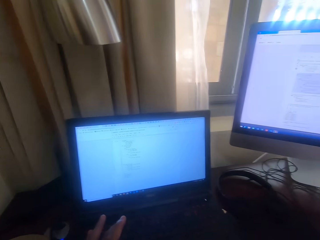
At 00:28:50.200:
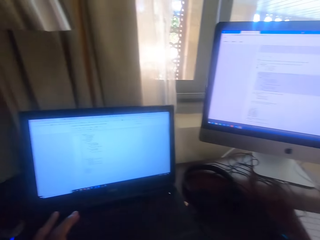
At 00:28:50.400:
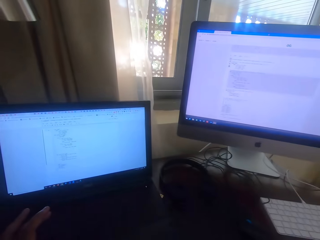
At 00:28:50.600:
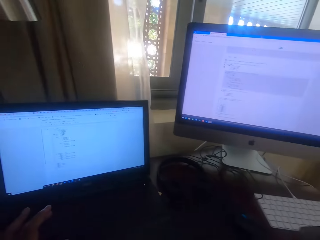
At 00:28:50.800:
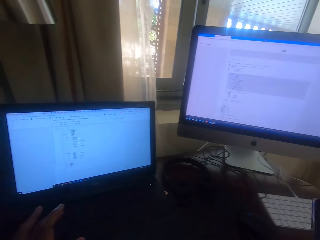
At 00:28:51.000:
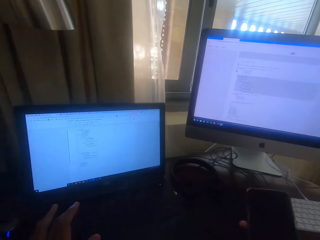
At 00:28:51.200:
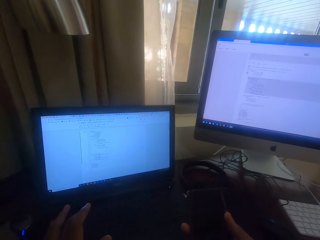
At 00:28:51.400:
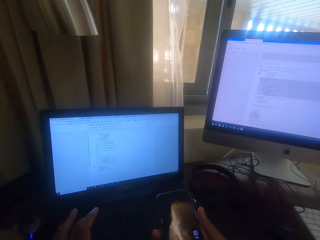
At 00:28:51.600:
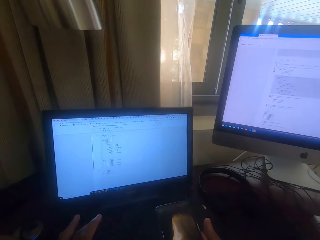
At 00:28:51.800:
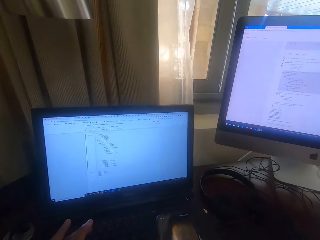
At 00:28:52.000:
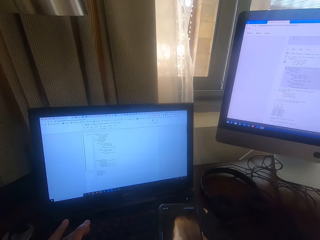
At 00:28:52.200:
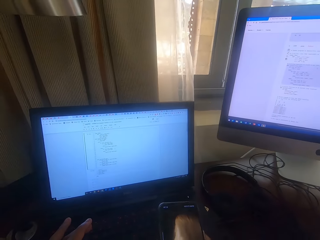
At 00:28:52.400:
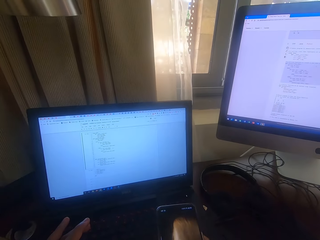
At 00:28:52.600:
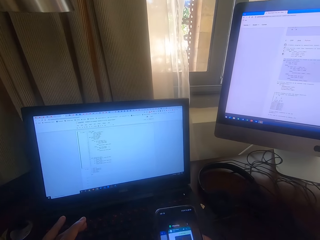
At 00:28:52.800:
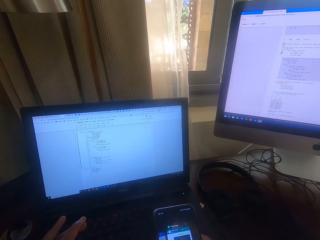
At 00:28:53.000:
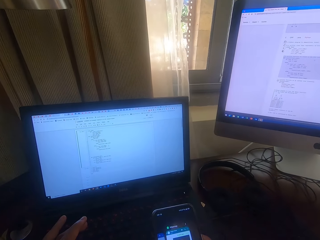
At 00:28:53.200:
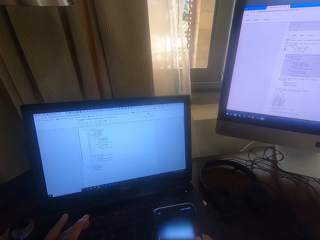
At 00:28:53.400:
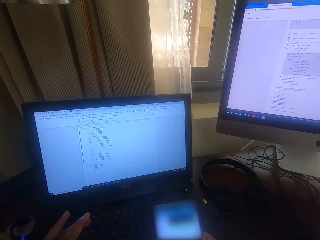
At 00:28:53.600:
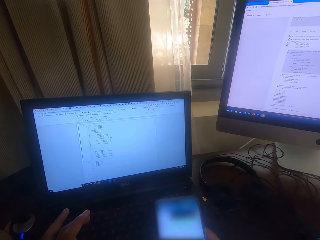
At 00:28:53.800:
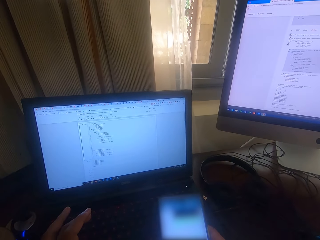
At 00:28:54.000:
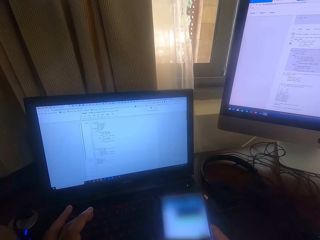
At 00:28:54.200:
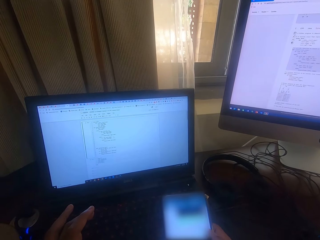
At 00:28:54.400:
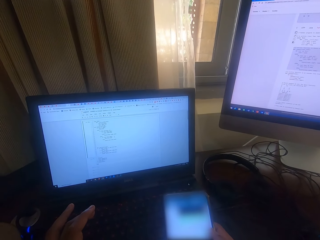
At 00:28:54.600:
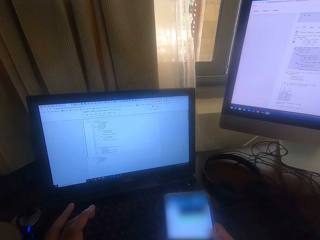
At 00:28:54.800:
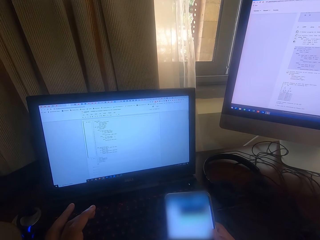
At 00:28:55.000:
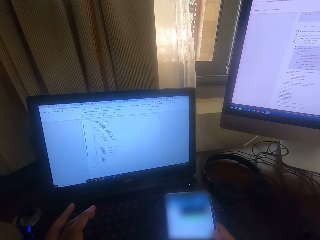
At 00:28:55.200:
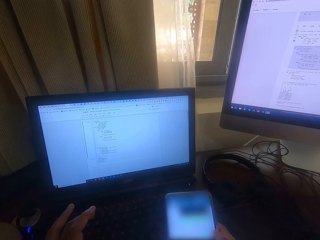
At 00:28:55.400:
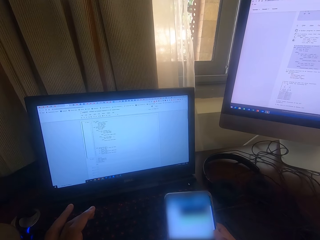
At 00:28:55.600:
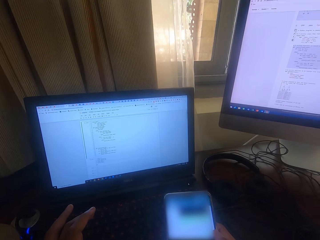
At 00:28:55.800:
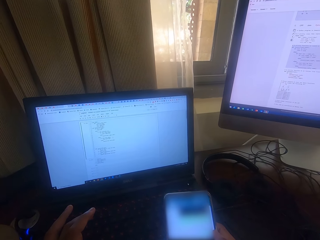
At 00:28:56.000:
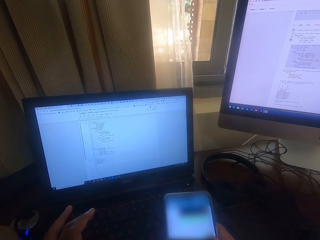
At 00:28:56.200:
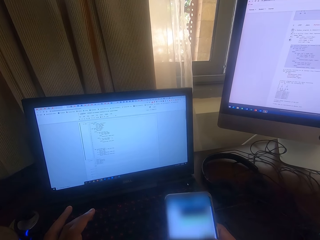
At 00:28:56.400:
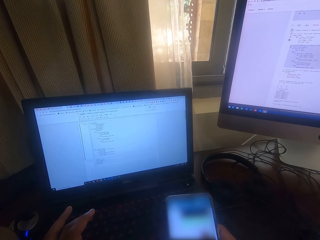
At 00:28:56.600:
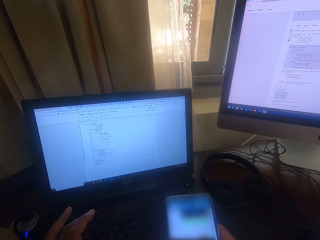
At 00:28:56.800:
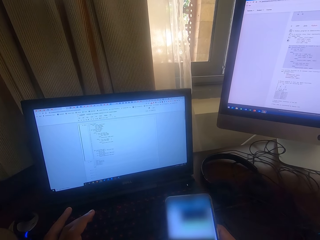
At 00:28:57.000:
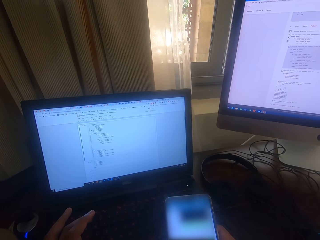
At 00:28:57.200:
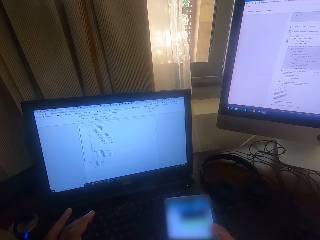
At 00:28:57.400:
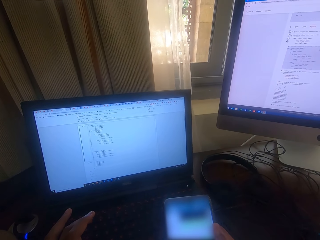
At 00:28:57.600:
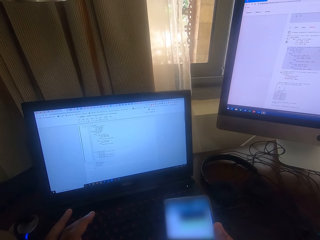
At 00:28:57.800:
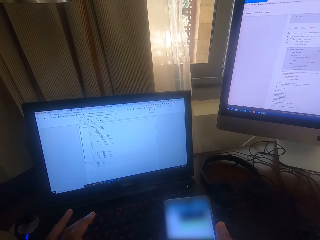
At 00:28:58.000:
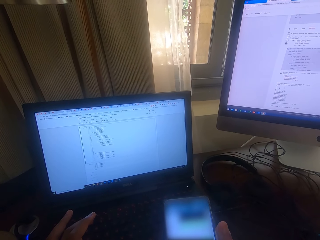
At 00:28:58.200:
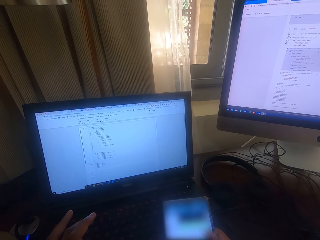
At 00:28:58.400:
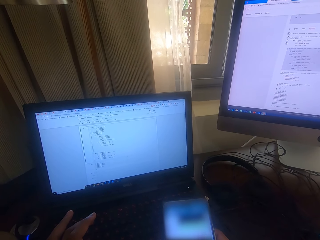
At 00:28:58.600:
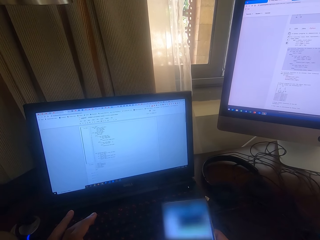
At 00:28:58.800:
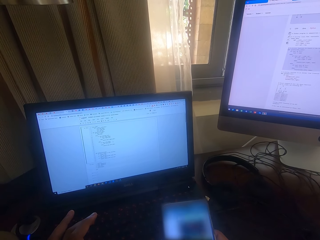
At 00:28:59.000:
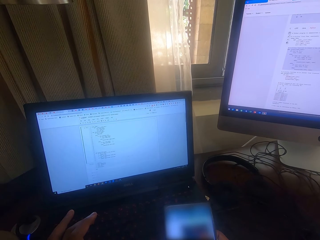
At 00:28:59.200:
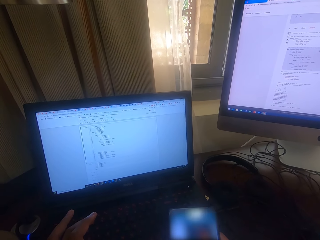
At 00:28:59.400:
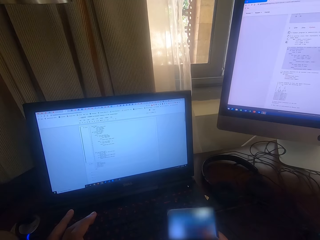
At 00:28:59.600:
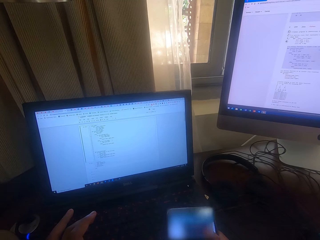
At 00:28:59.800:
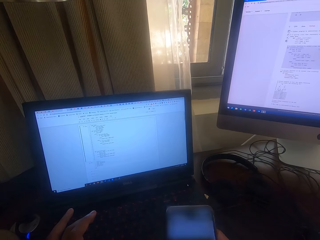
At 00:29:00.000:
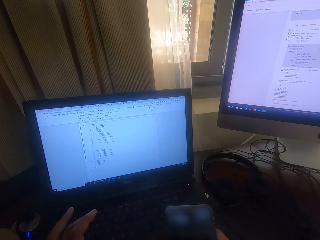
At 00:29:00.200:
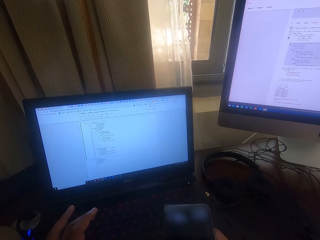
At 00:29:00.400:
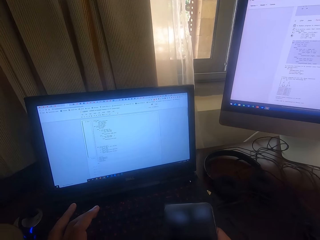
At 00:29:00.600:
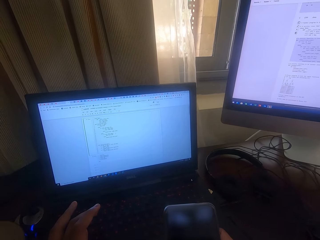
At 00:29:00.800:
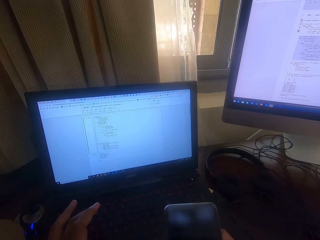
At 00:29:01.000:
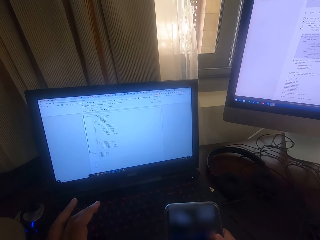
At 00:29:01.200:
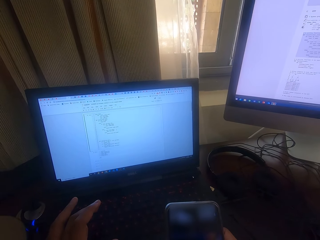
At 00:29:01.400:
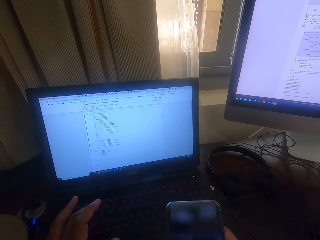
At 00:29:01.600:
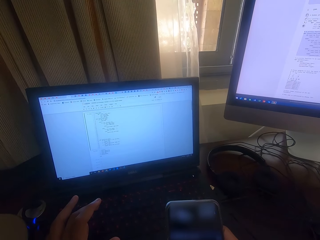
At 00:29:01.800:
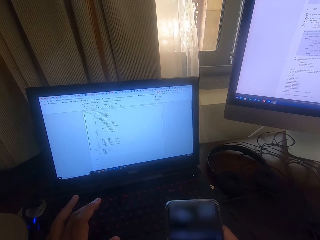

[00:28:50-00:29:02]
The camera wearer moves. They pick a phone from the table. They scroll through the phone. They hold the phone. They hold the phone again.

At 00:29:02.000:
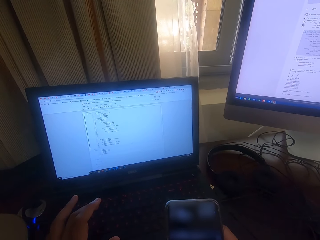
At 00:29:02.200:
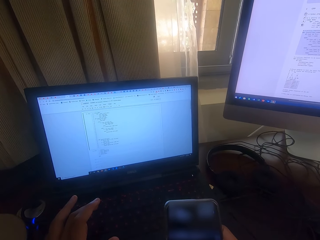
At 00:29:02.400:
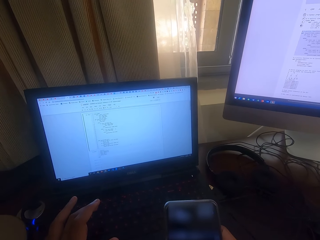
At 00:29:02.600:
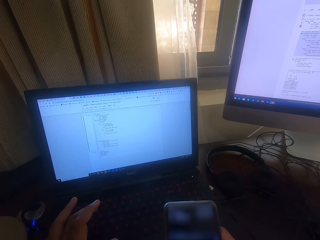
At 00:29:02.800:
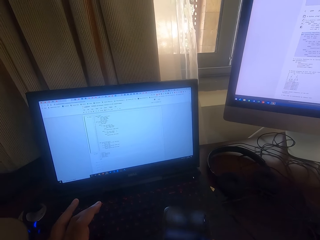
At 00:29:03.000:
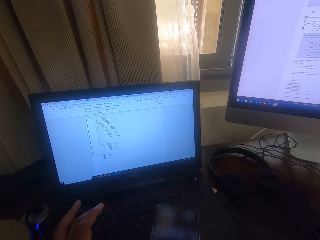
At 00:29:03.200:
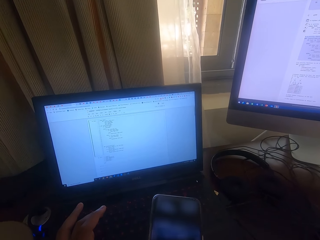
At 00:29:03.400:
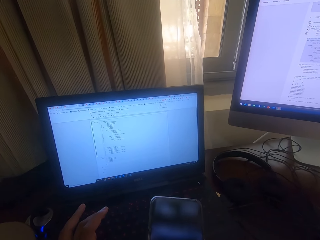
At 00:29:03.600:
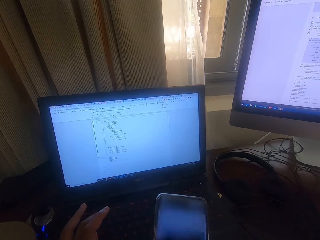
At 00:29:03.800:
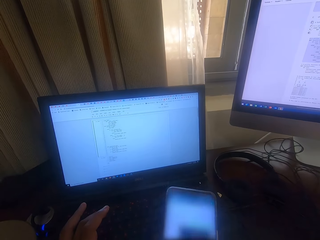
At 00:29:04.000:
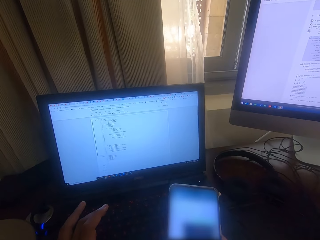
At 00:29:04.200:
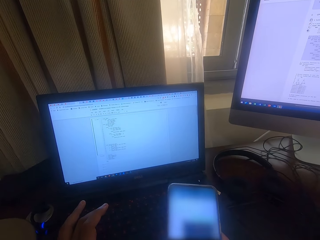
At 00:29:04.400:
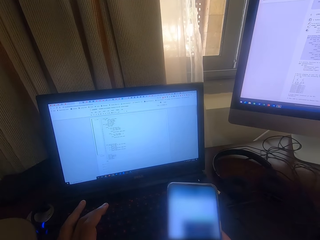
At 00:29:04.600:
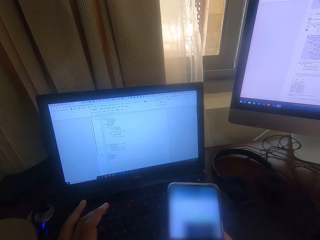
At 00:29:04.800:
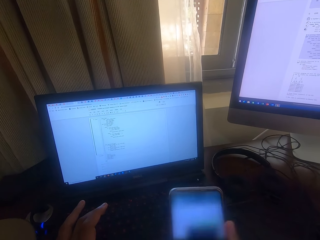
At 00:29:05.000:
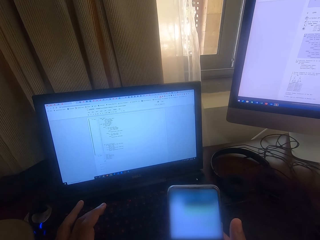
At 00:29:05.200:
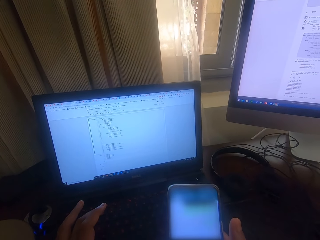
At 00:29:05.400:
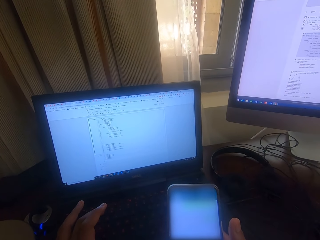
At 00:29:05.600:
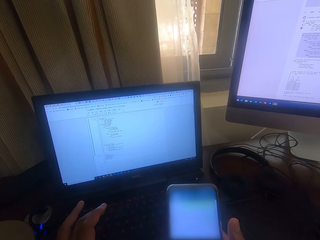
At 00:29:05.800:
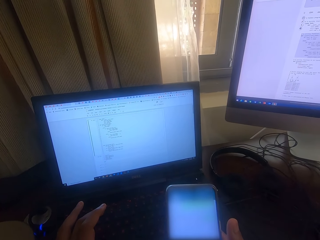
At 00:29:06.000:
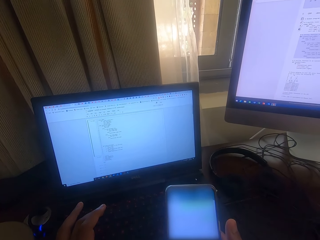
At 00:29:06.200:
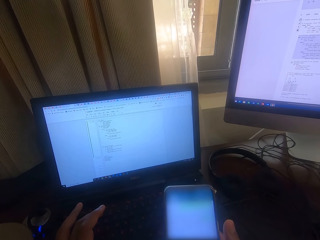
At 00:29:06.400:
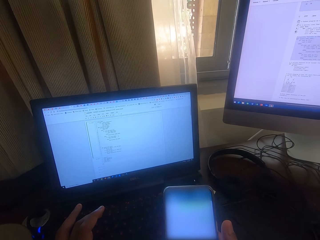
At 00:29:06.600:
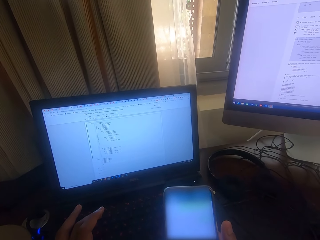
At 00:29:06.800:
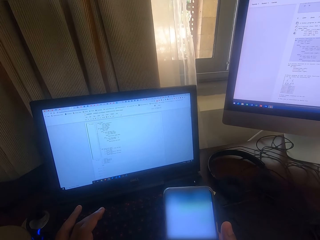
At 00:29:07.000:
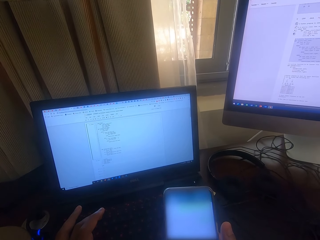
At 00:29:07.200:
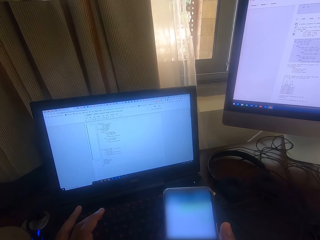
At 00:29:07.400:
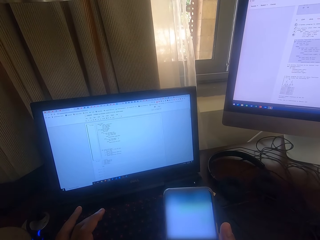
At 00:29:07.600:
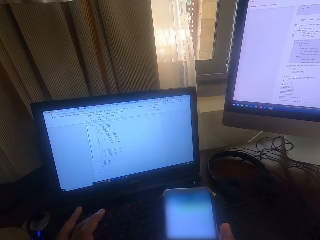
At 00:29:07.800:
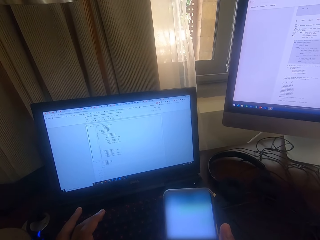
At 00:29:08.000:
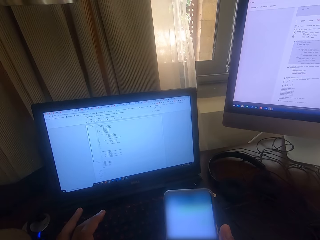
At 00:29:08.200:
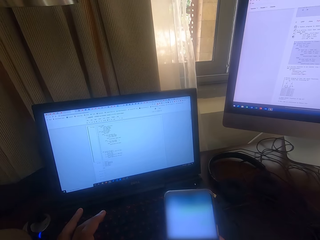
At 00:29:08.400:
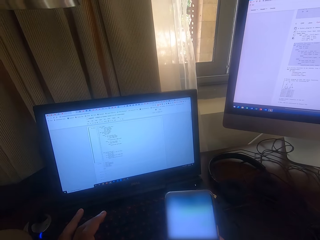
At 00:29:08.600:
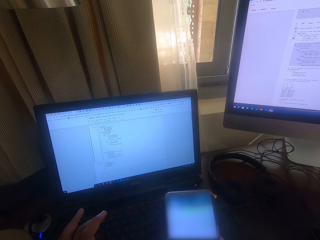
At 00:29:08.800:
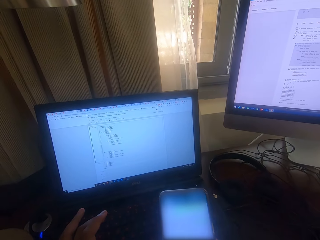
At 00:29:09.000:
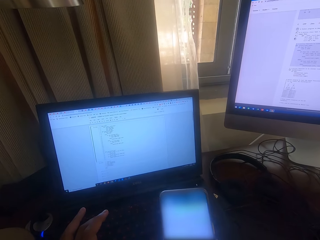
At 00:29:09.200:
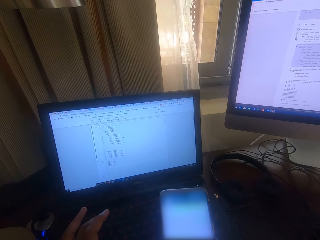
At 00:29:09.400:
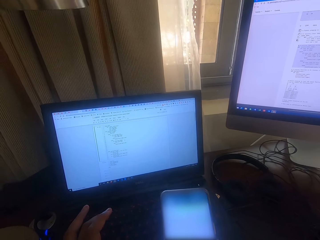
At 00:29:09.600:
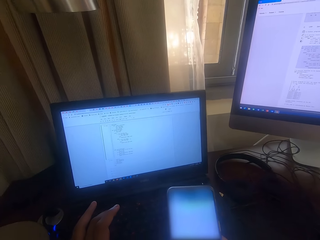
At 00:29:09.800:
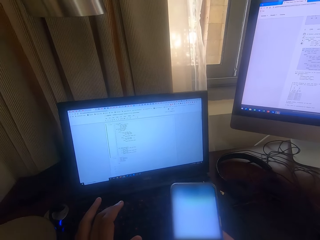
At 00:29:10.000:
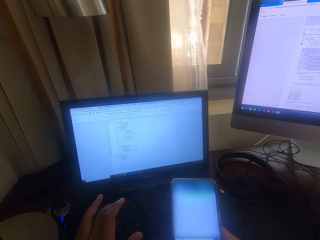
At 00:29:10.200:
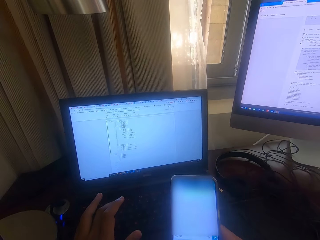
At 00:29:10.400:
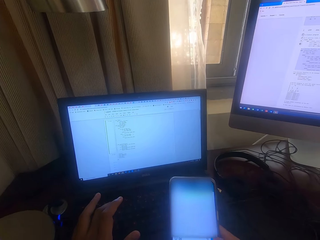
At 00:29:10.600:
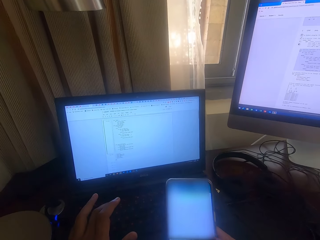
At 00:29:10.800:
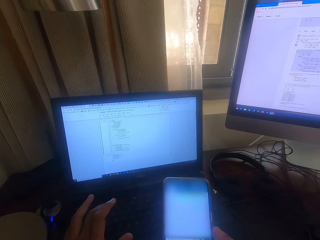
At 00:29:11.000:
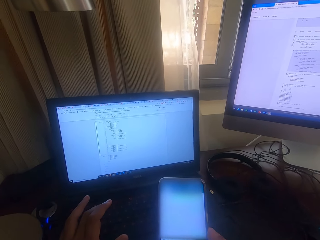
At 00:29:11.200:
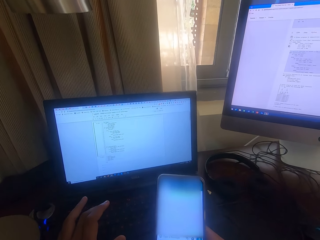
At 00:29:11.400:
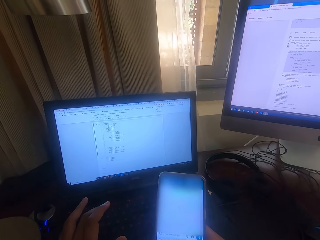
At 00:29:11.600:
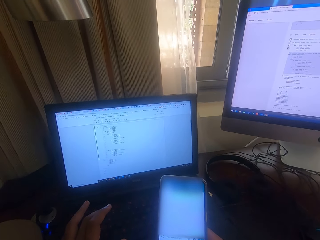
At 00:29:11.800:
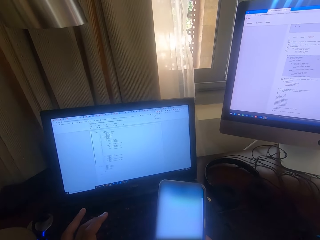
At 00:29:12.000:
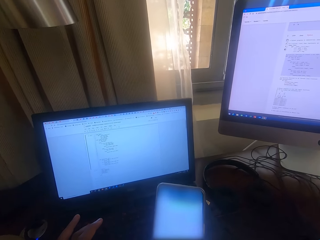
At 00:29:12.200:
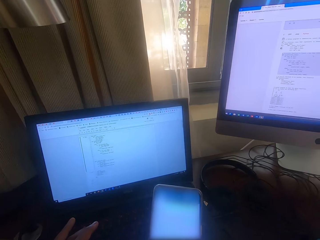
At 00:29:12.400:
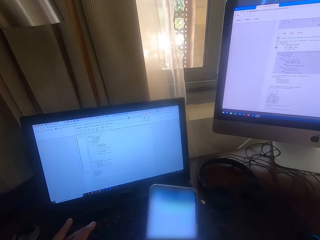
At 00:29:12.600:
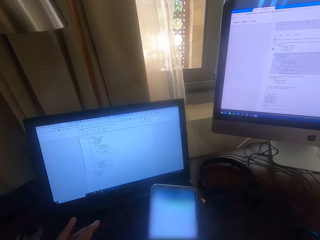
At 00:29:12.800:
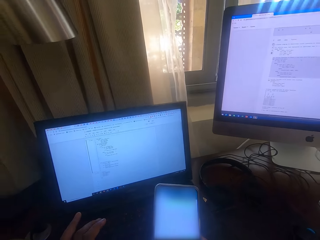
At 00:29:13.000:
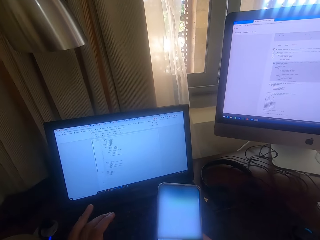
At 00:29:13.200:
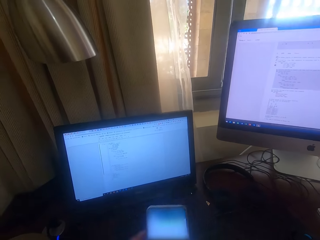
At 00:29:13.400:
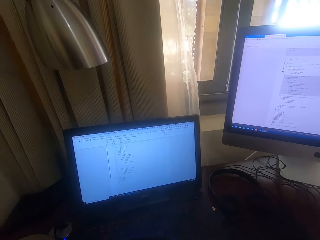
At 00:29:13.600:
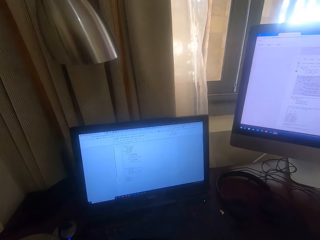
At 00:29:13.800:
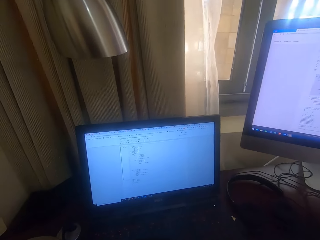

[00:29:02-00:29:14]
The camera wearer holds the keyboard with the left hand. They move a phone. They scroll the phone. They hold the phone.
